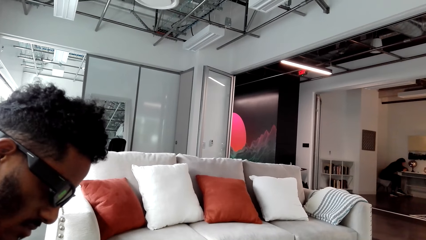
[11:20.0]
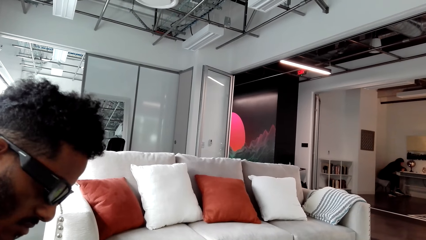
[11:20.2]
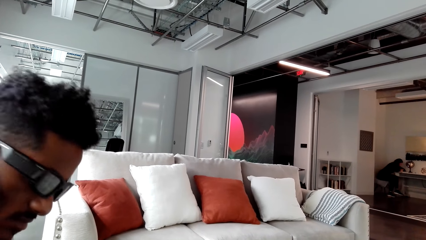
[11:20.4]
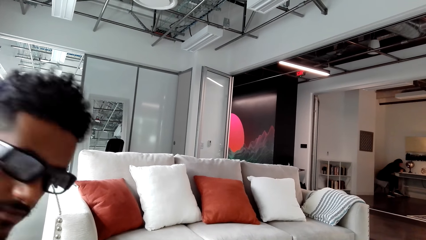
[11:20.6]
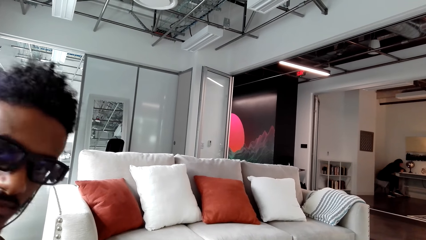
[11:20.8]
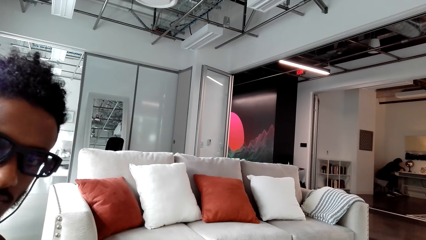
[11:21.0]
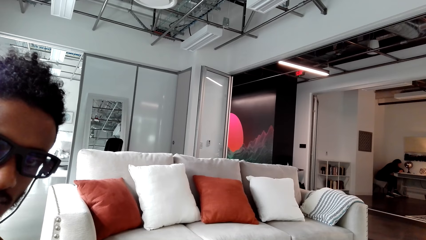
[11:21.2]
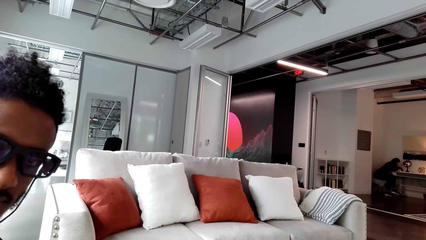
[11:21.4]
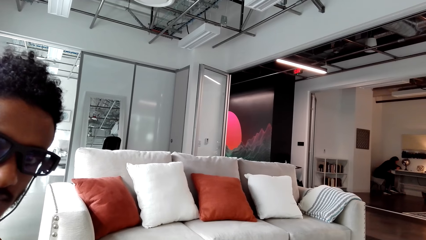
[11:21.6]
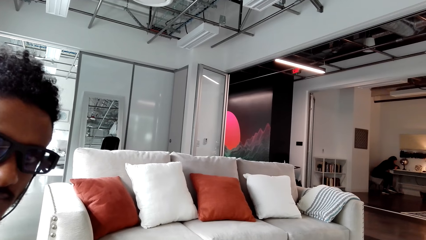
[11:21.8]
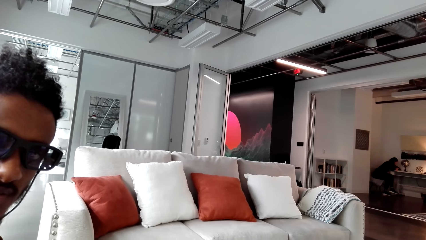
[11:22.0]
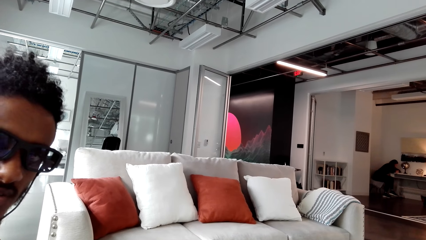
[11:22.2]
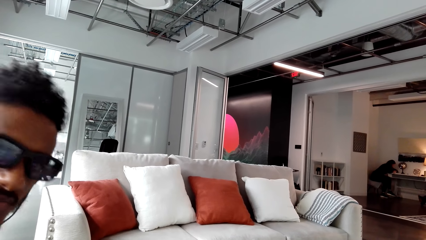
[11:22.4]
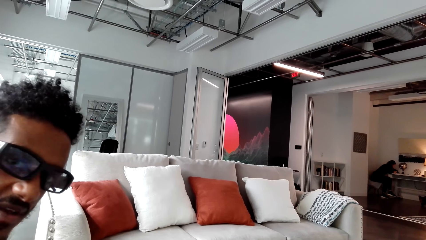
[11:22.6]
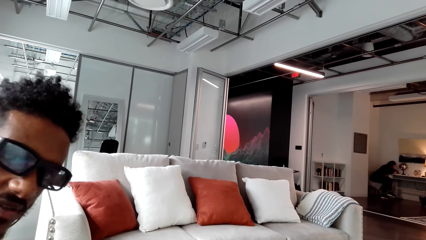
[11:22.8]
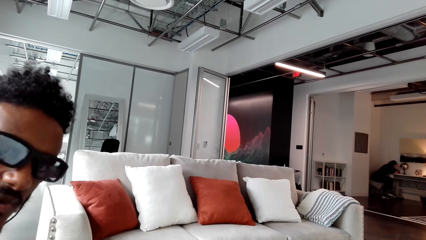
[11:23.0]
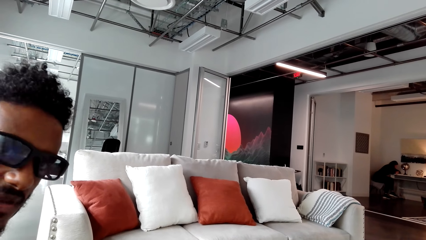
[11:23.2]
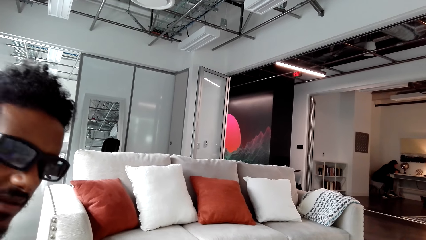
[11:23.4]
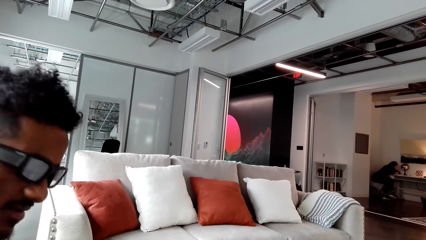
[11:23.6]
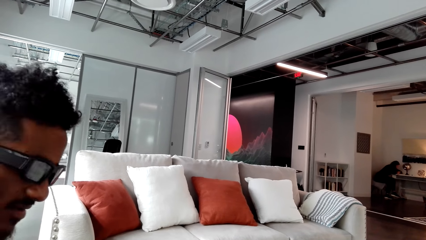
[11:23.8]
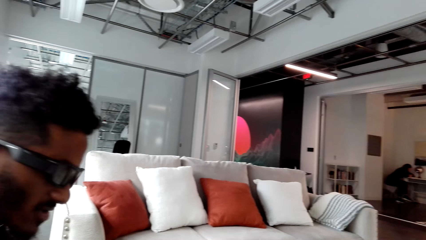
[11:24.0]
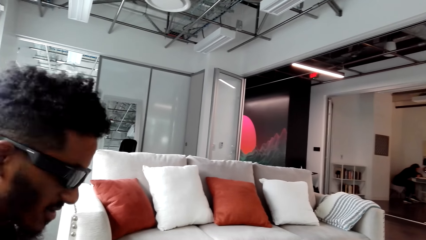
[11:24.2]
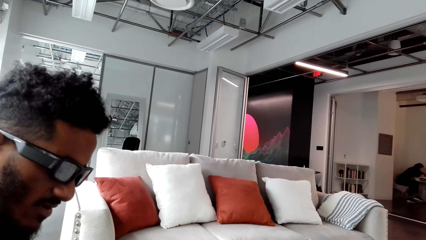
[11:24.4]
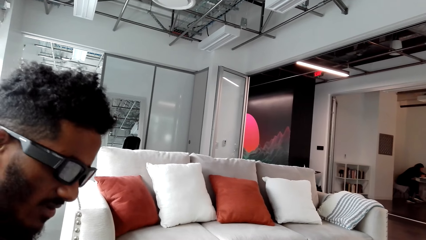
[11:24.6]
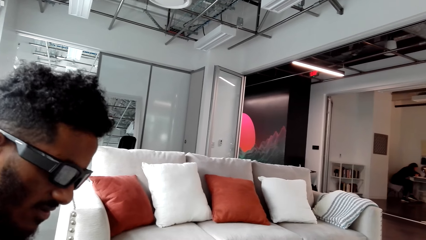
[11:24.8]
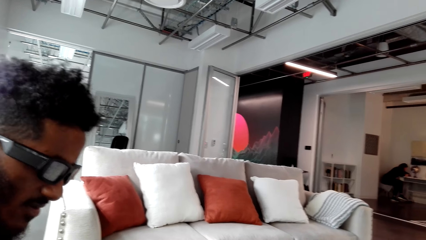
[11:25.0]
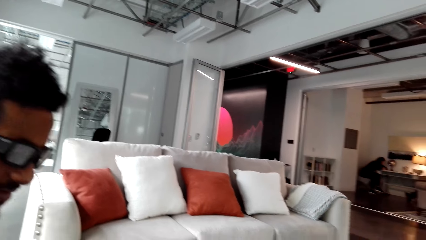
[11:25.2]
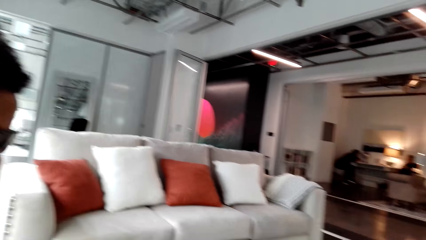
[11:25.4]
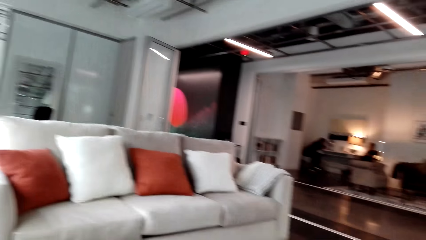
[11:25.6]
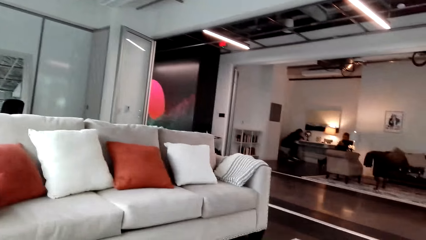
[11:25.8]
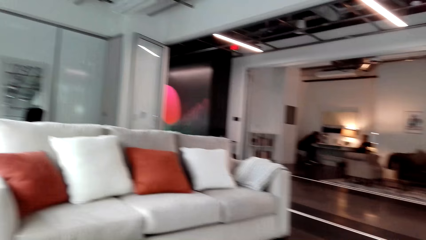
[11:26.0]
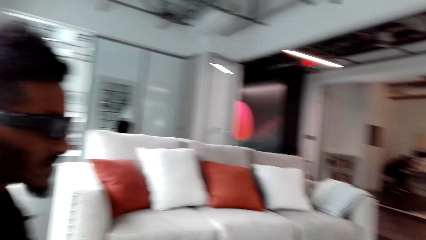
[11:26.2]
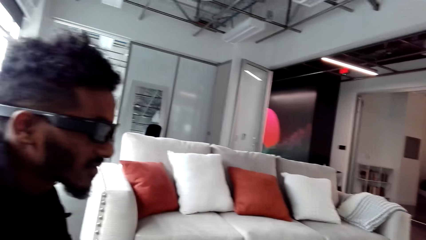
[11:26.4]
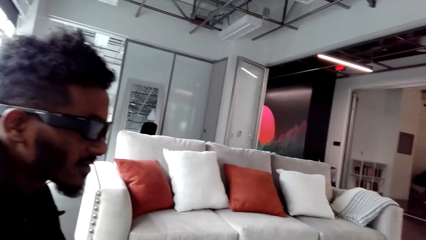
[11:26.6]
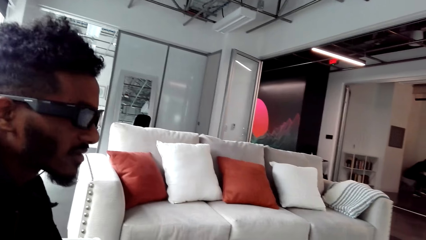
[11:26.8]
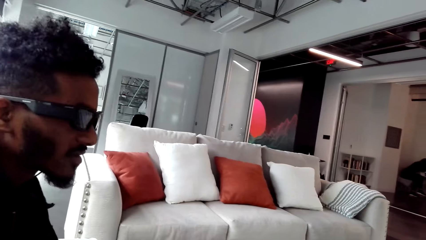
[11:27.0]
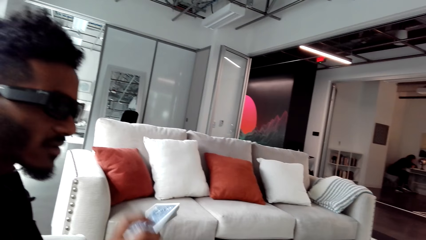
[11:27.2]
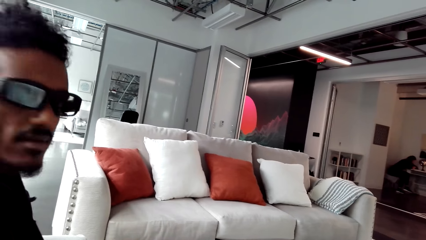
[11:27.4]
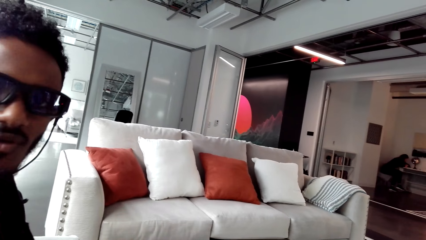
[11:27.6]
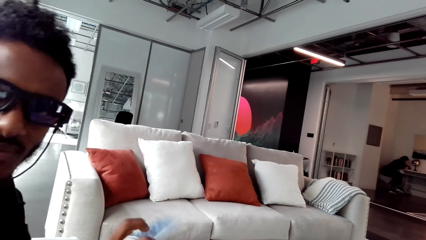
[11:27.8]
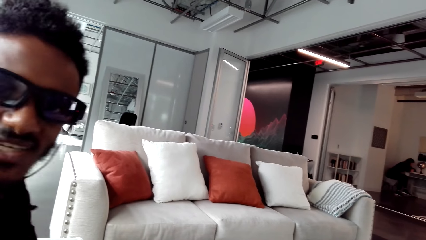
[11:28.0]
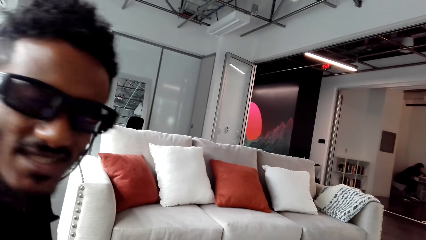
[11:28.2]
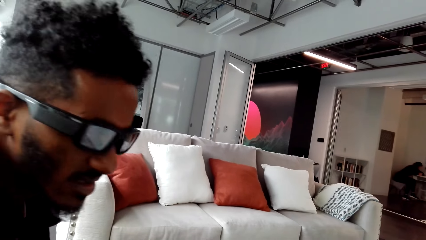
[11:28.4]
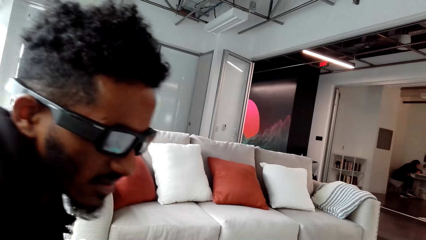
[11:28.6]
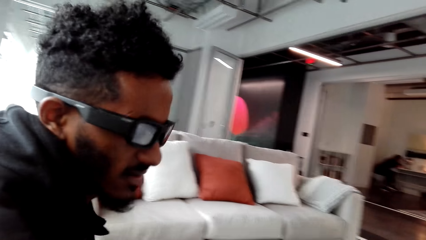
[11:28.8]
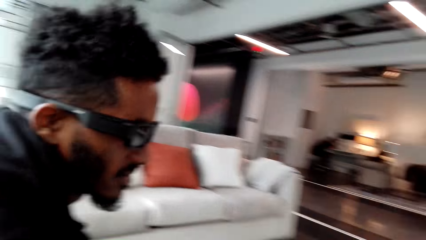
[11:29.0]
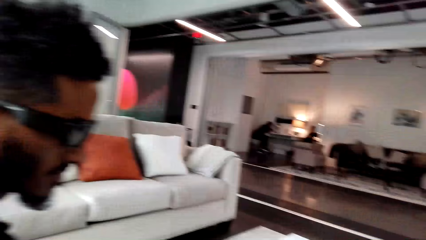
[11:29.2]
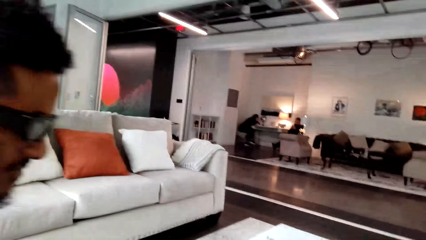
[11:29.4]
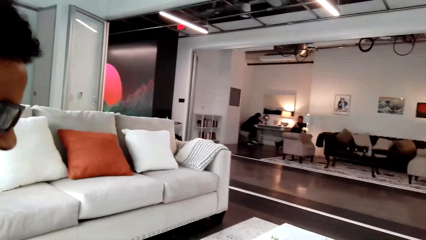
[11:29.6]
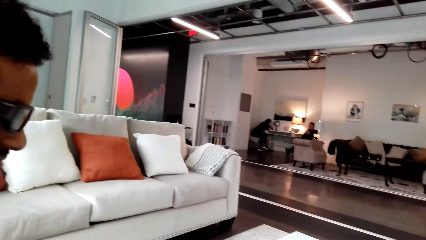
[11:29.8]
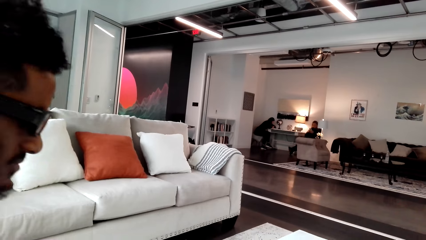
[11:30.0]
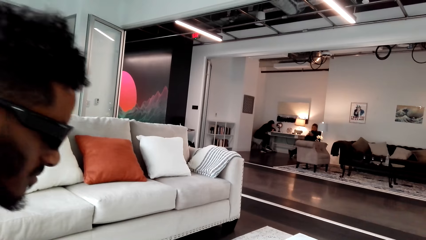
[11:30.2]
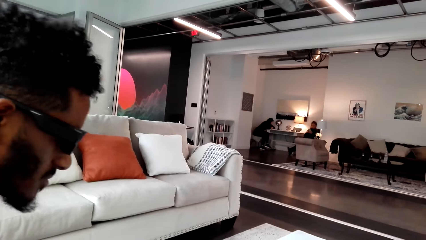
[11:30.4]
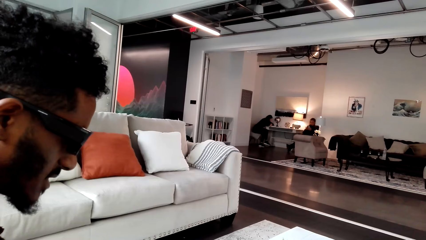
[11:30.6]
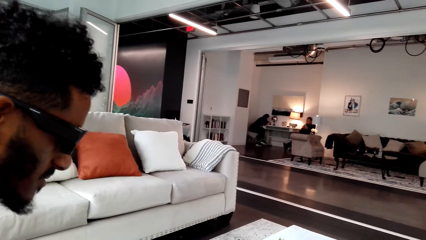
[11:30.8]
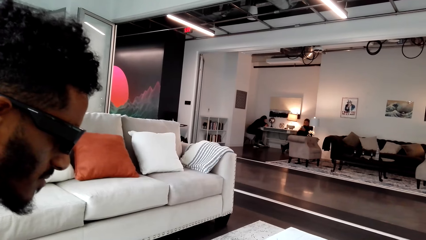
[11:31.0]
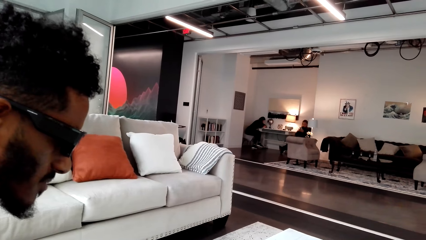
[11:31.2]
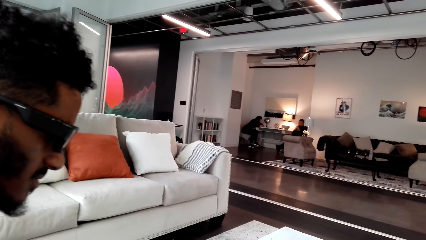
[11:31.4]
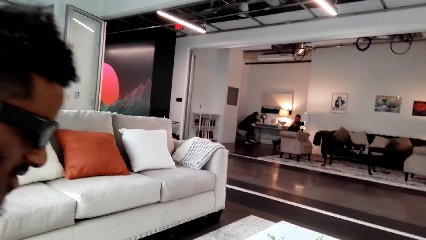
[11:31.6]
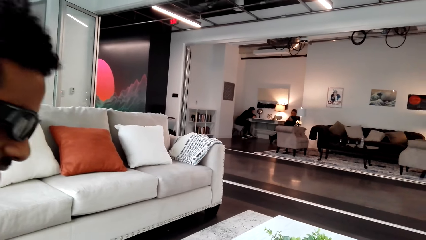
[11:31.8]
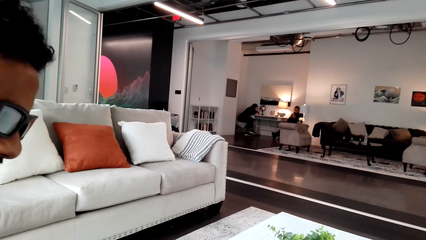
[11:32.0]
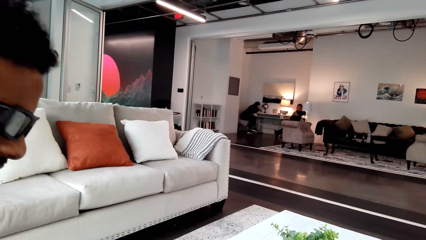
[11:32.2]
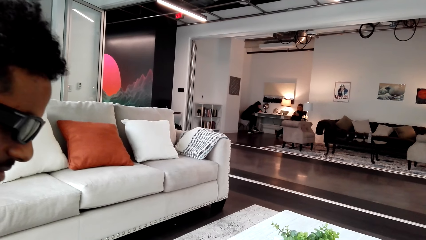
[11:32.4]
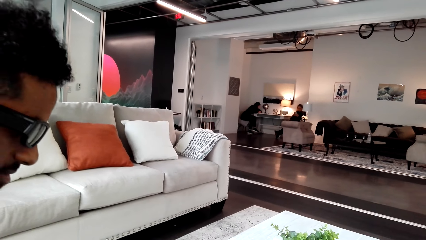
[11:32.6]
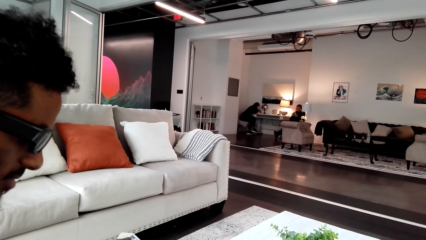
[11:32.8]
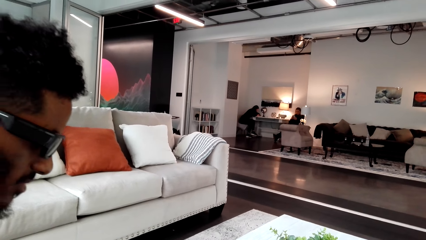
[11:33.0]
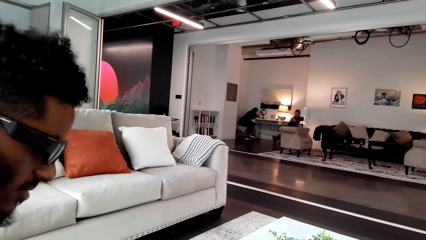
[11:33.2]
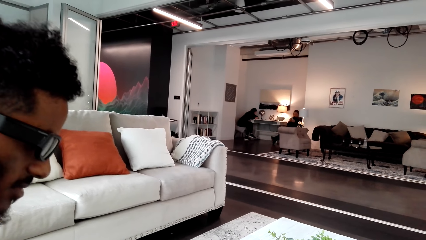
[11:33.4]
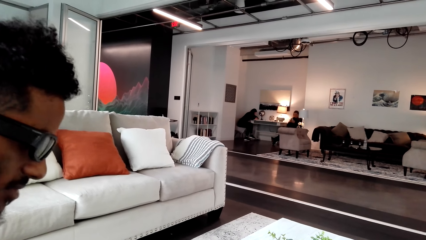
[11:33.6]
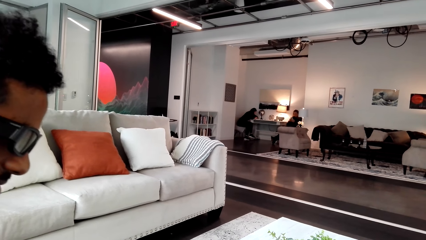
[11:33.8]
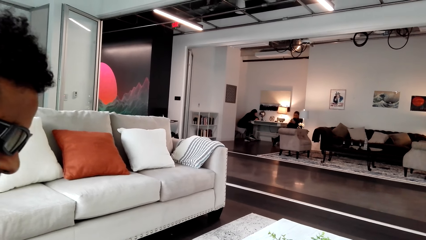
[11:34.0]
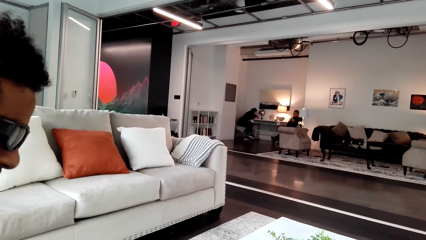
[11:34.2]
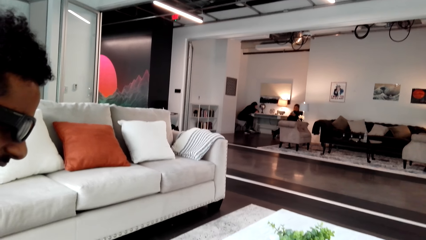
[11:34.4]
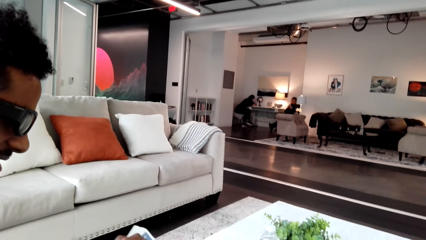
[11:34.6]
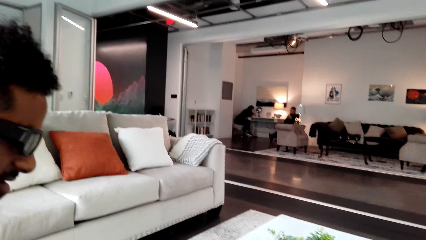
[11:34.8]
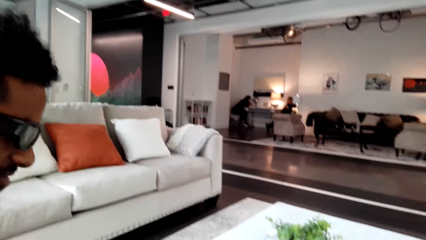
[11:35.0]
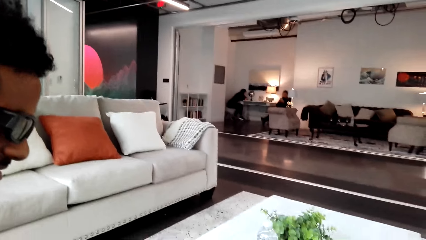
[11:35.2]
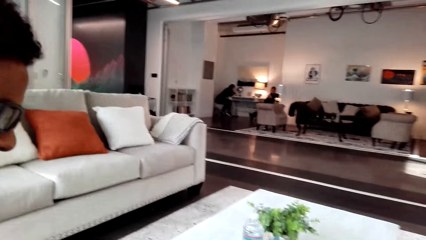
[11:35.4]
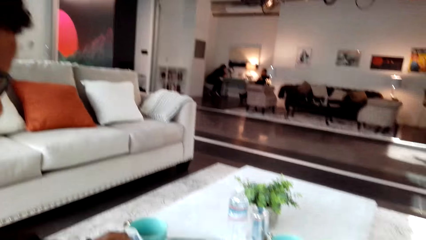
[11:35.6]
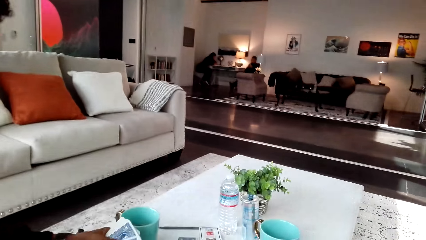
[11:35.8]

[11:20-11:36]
The camera wearer converses with a man. The man flips the cards. The camera wearer converses with the man.
